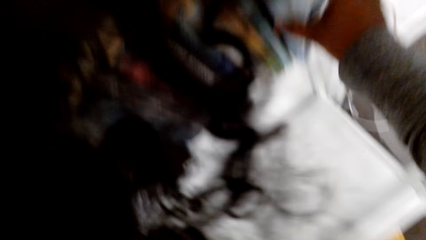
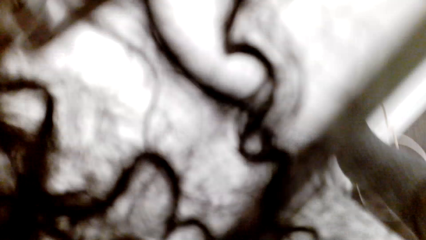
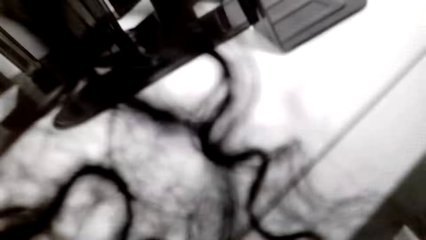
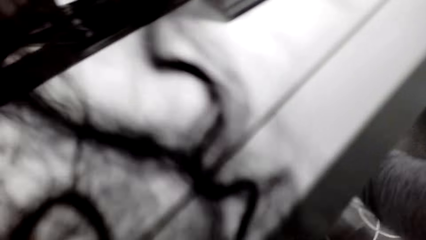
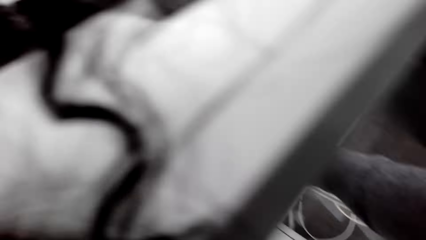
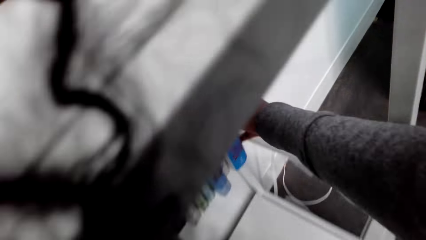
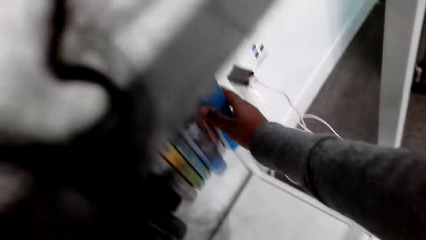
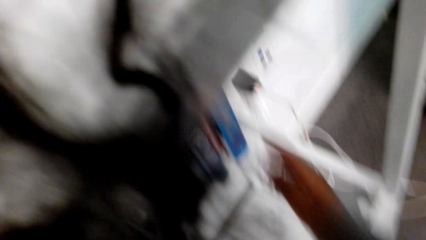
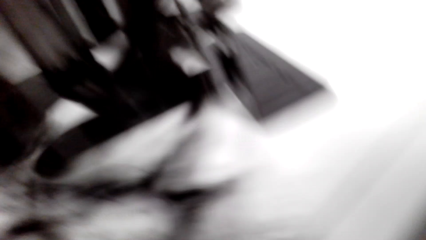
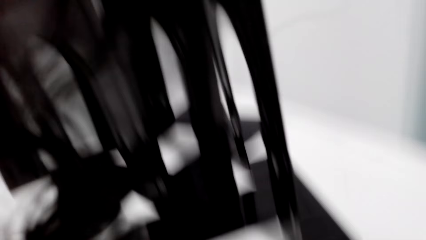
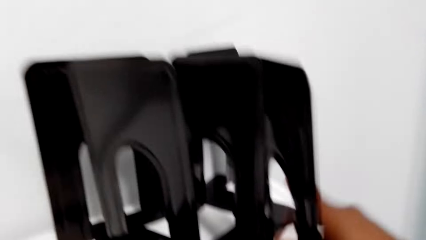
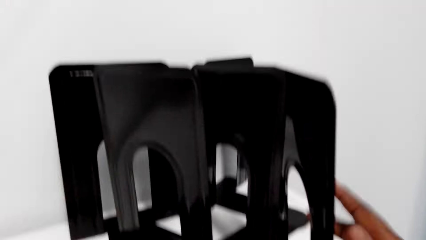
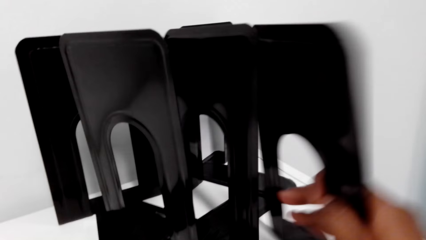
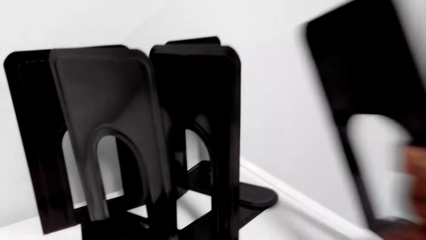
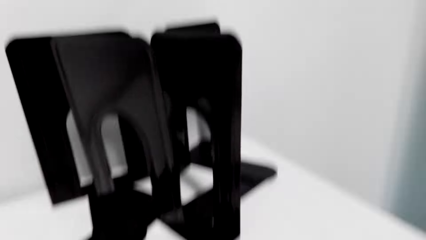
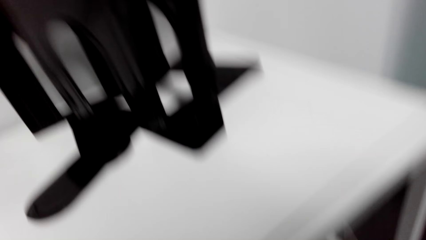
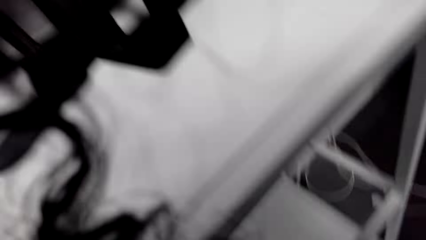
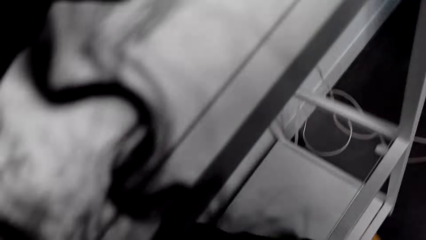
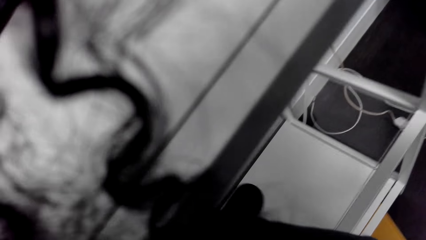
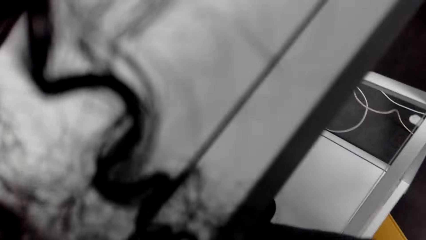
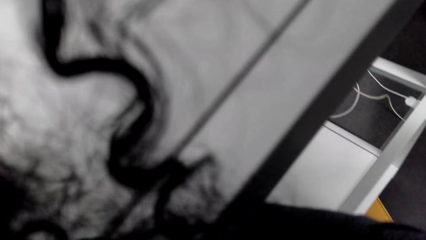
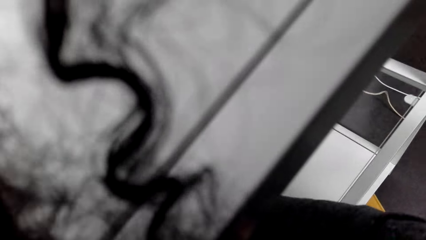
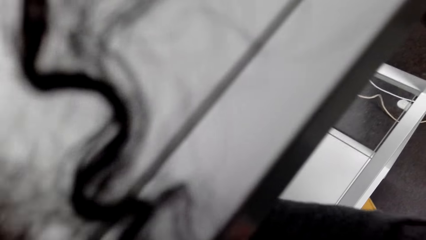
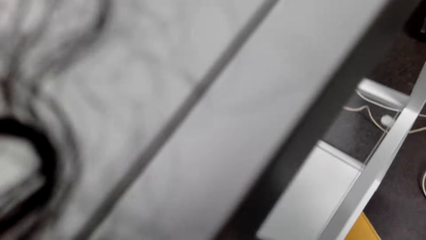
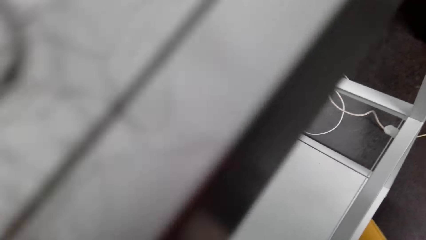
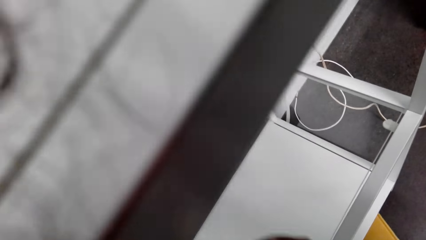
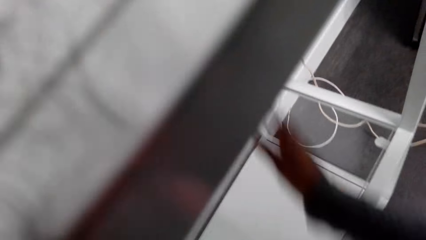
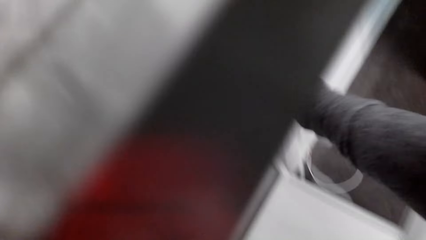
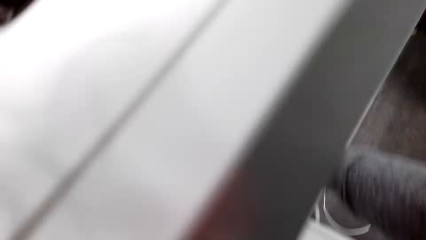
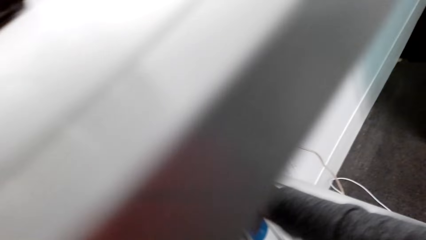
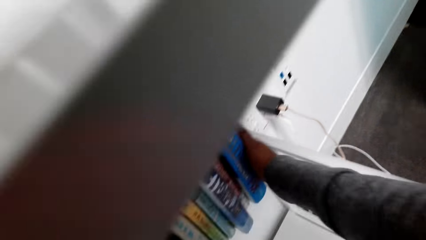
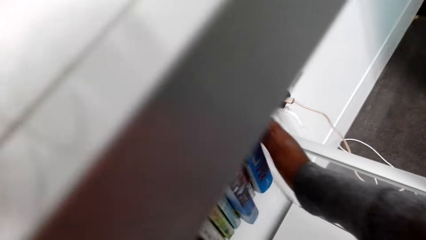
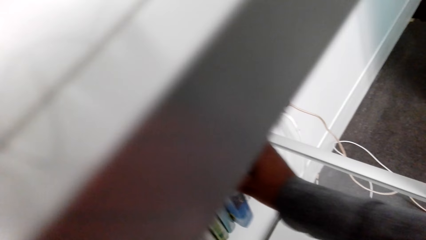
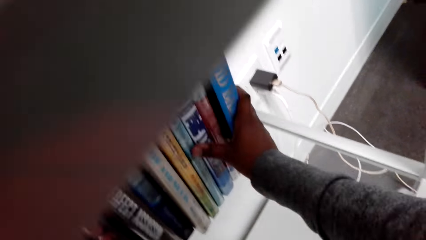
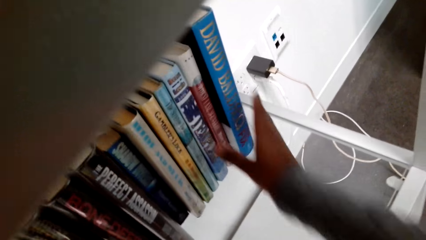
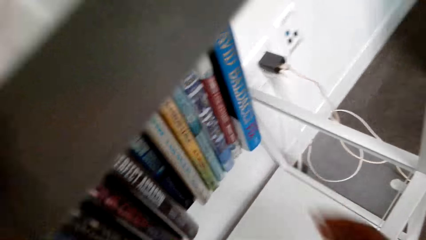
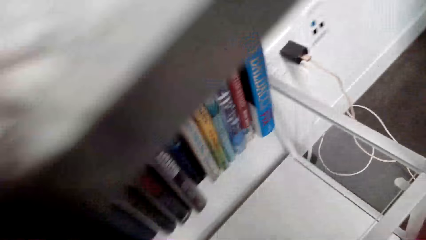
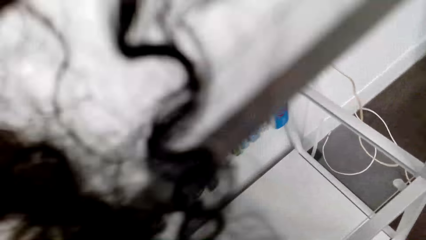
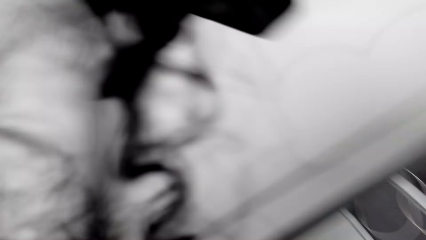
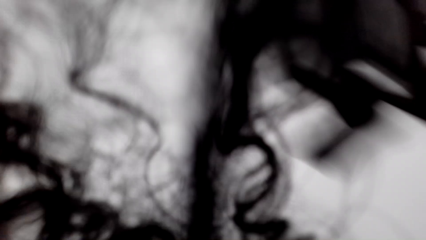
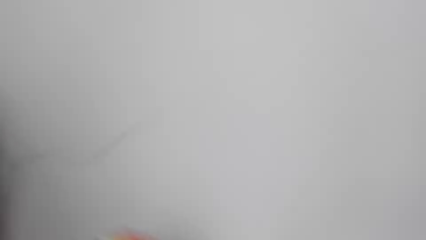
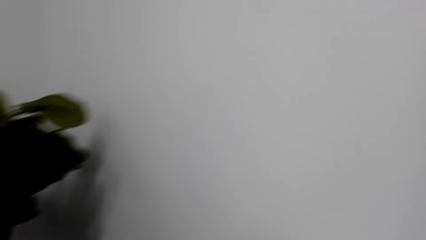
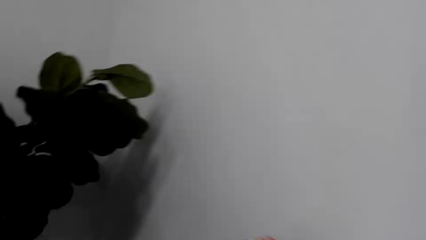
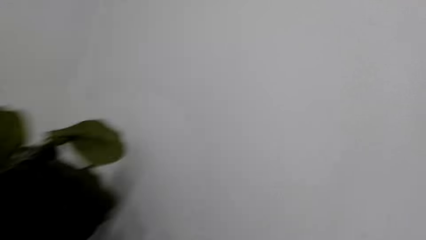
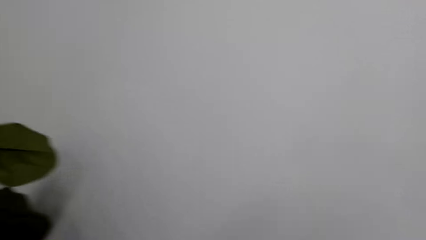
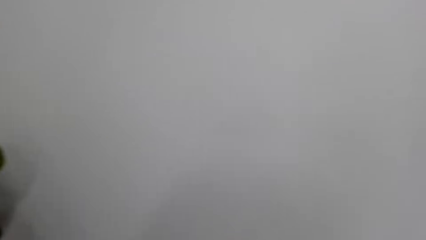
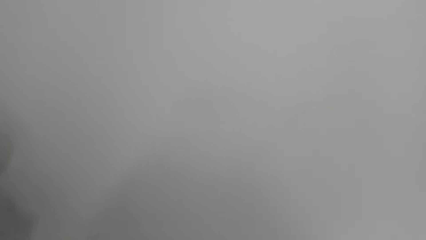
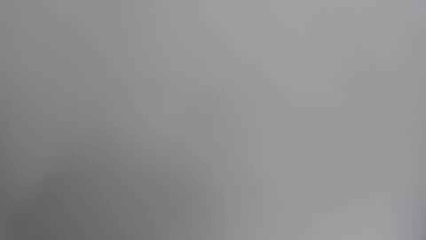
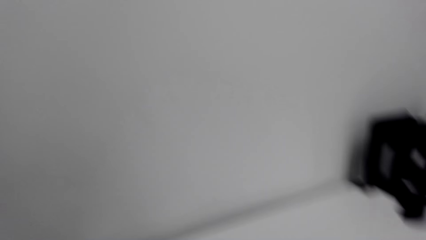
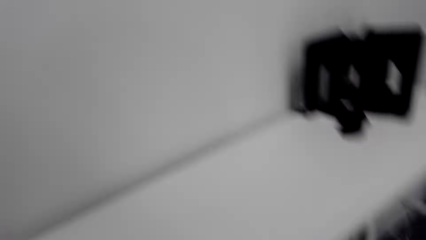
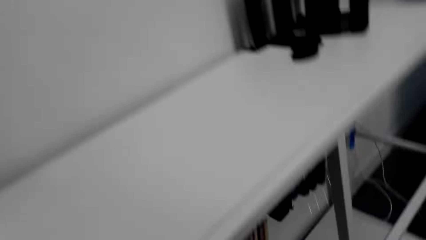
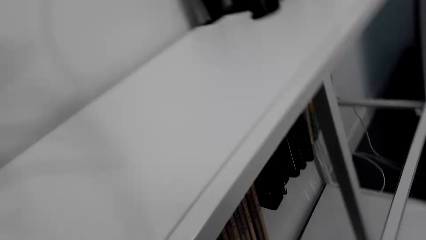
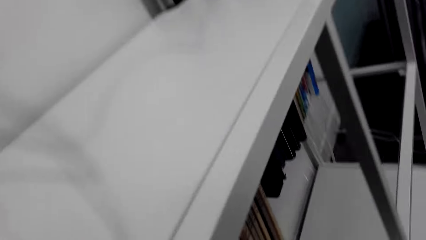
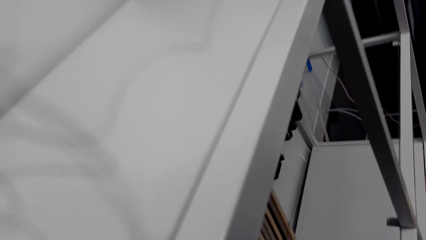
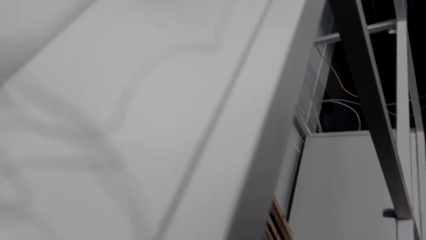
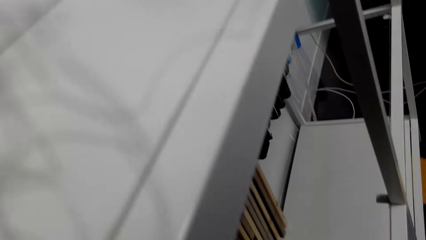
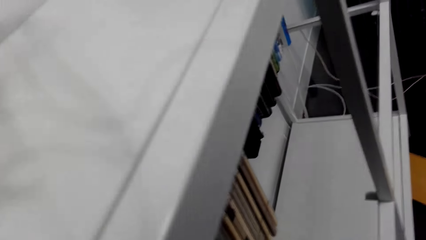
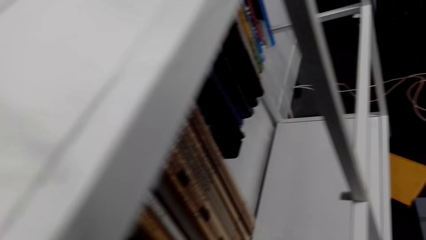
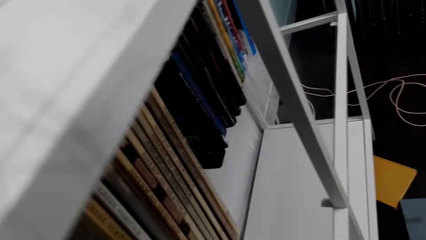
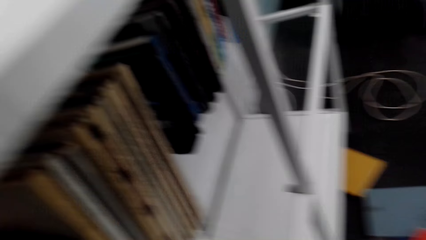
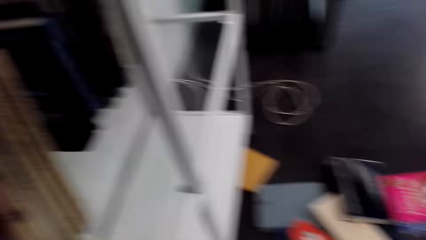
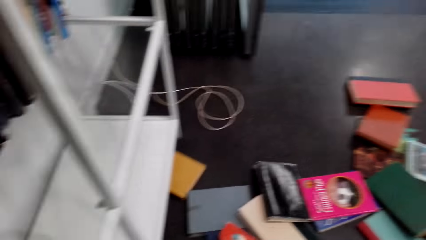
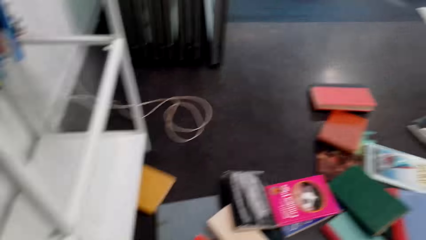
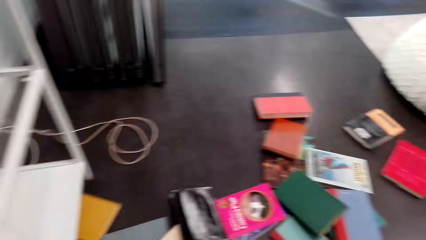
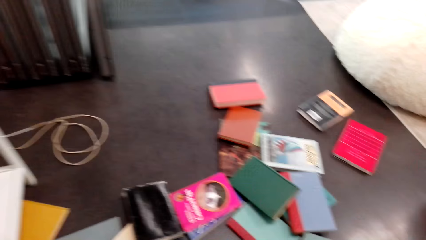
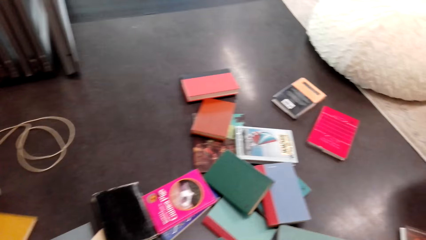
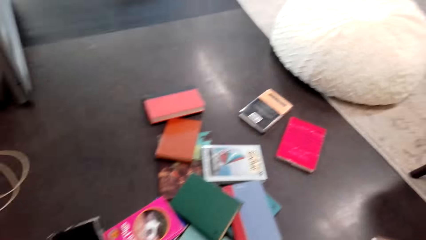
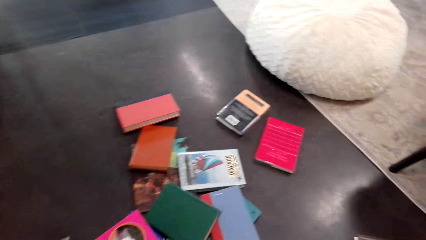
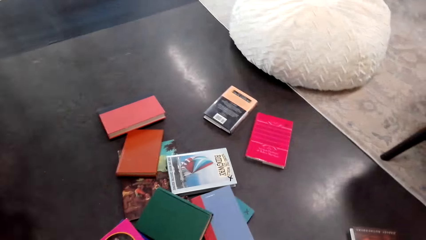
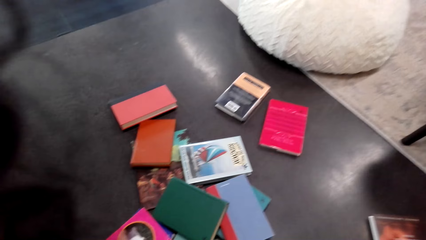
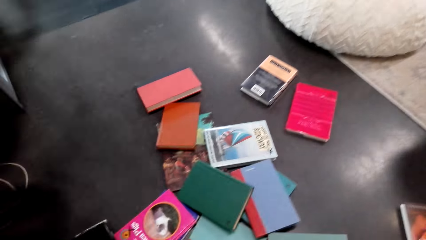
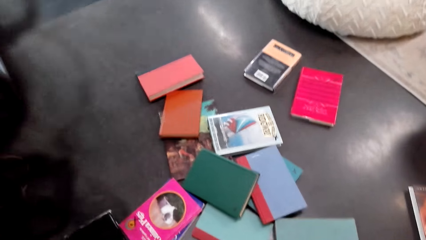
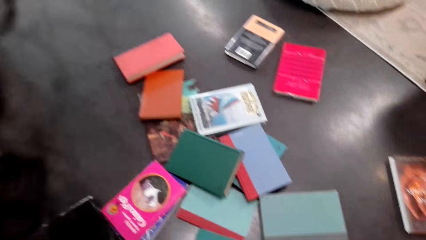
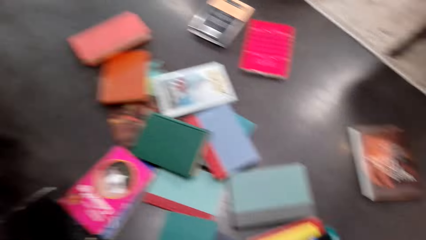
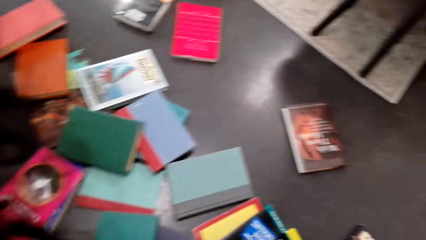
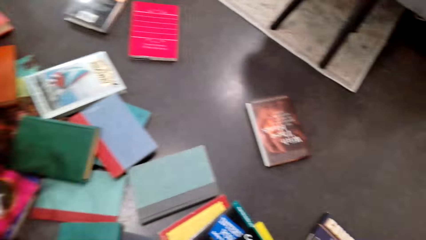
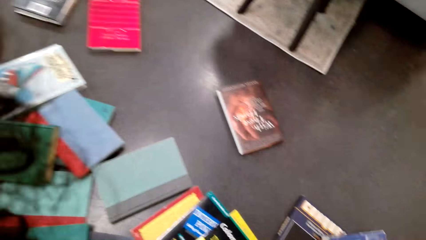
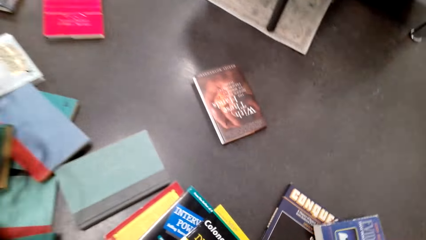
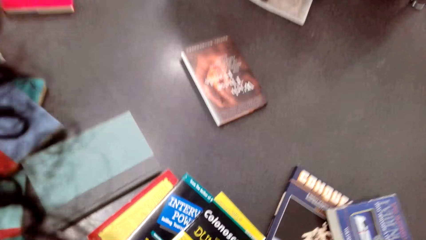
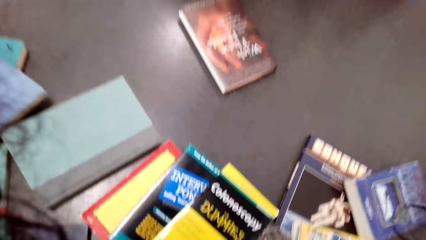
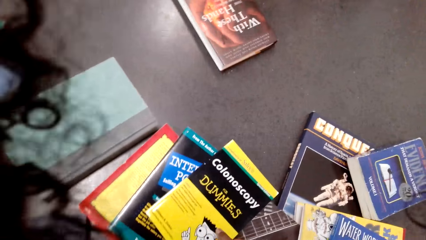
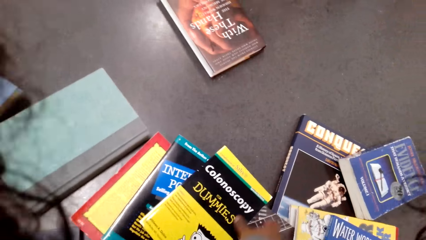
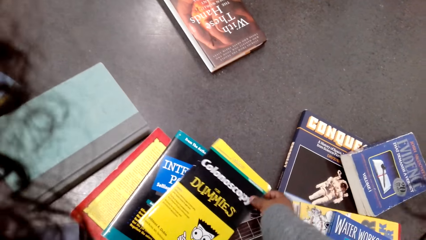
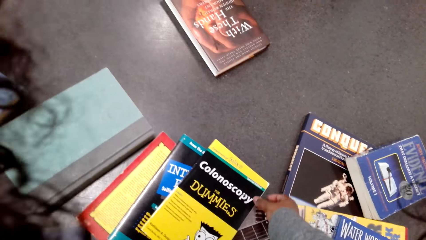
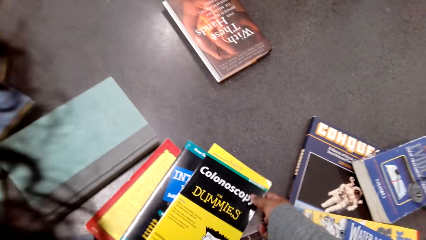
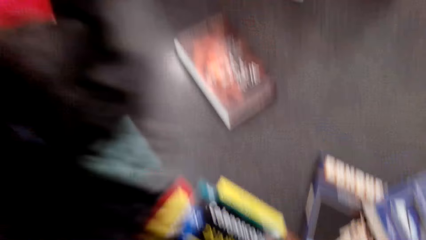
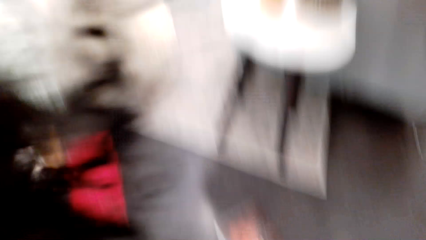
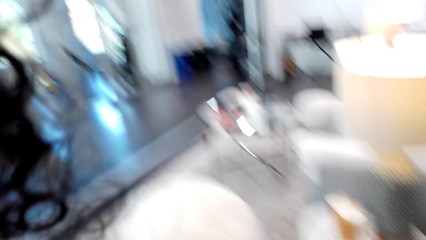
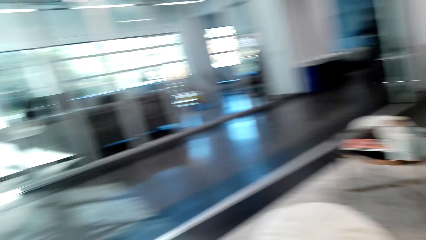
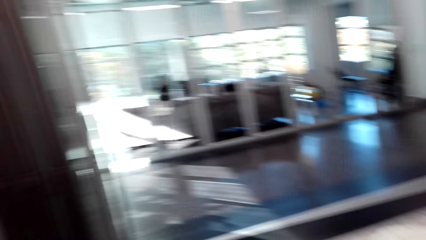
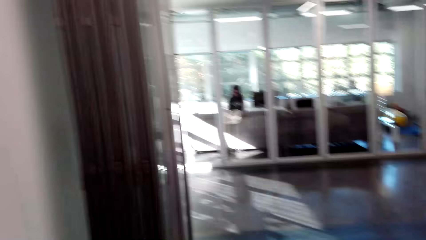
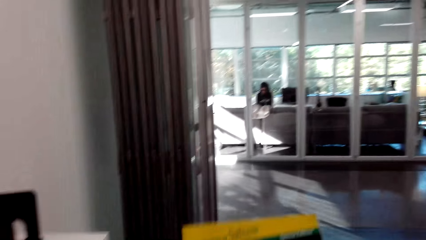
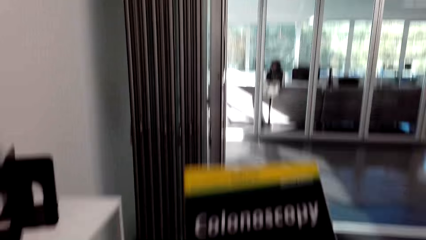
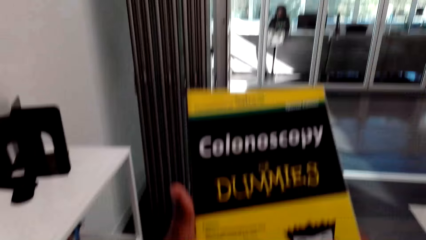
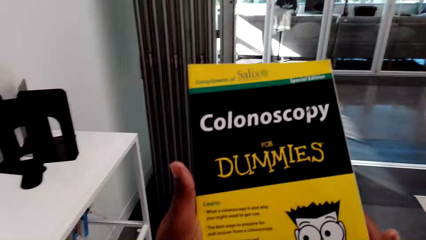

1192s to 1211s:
The camera wearer picks up the book holder and puts the book holder on the book shelf. They adjust the books. They pick up a book.
